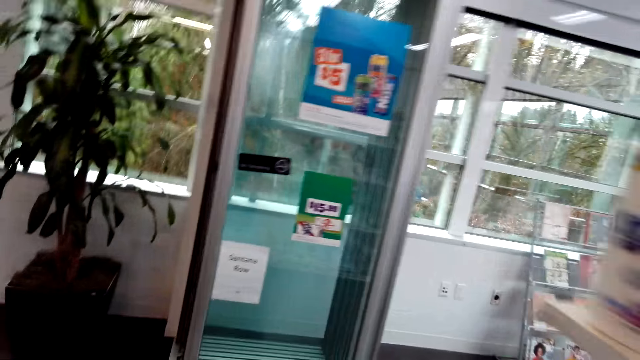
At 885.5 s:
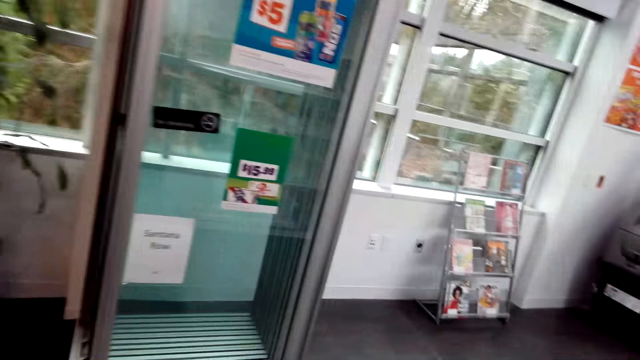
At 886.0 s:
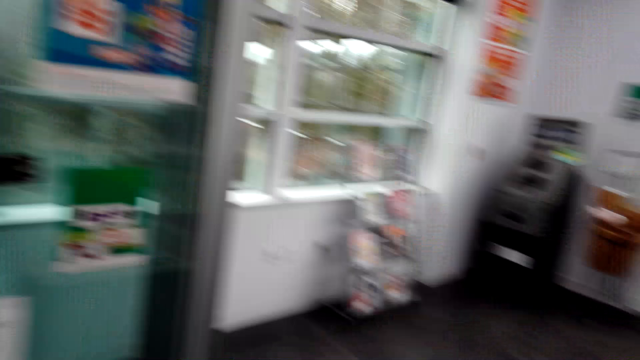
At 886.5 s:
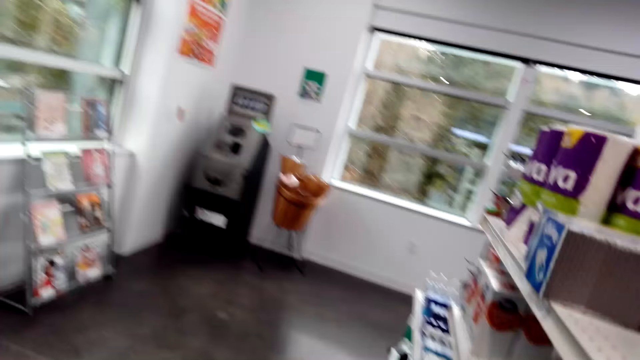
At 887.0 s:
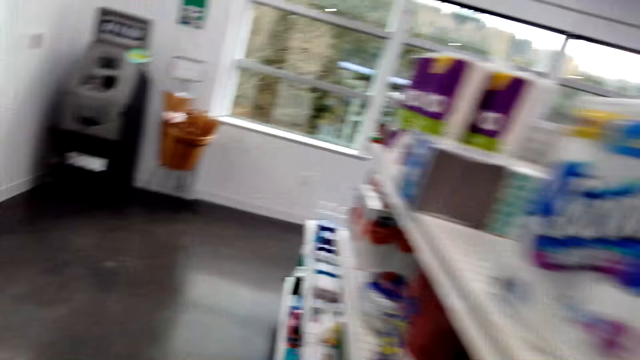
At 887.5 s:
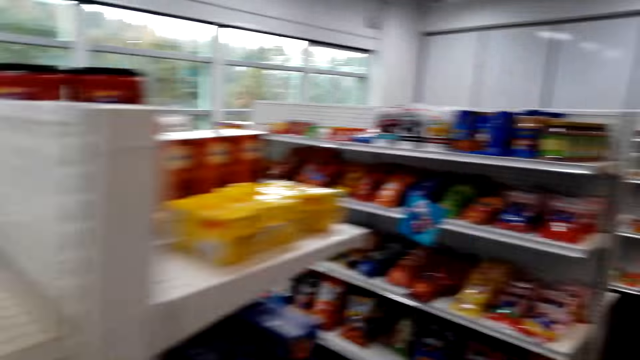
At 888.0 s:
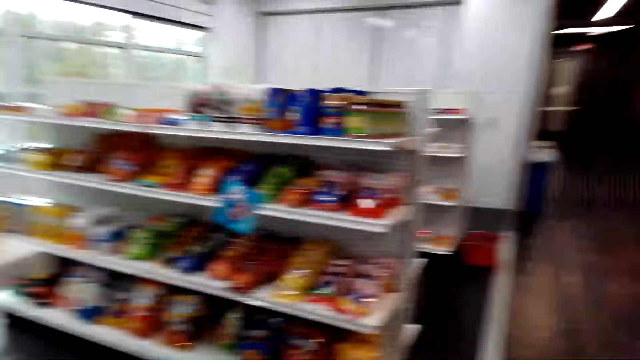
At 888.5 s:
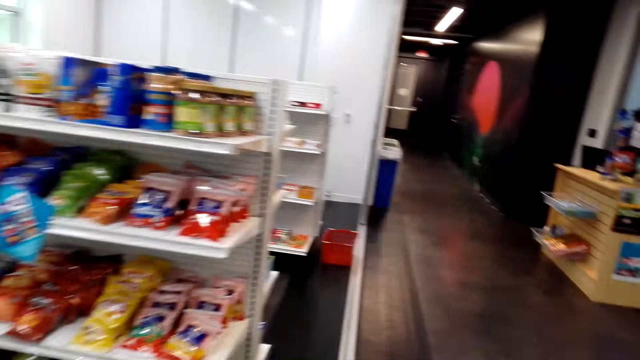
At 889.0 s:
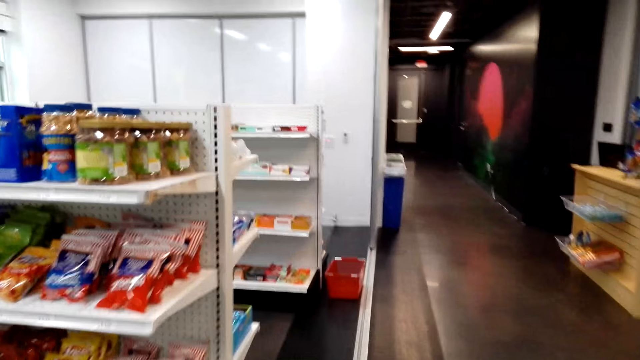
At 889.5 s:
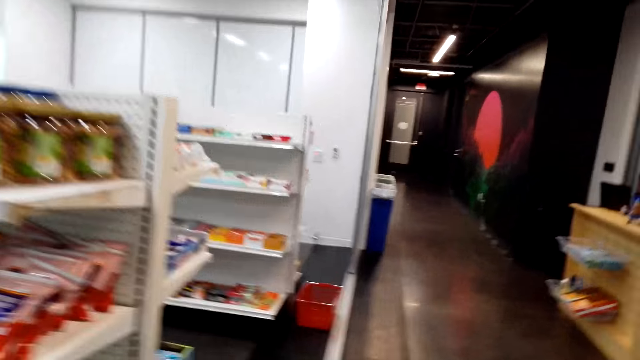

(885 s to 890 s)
The camera wearer walks around the store.

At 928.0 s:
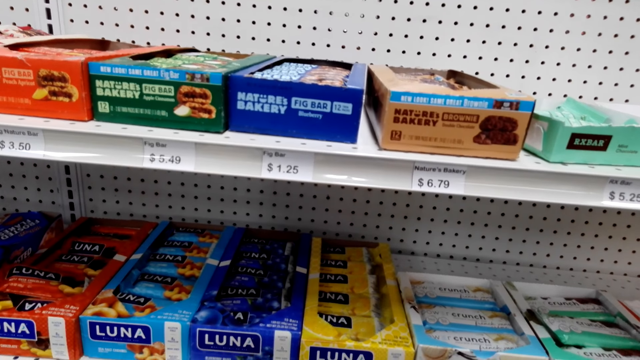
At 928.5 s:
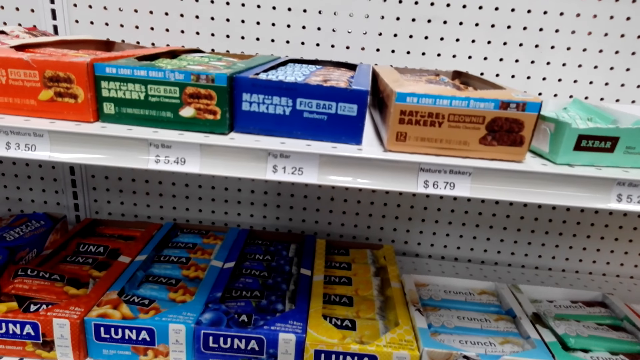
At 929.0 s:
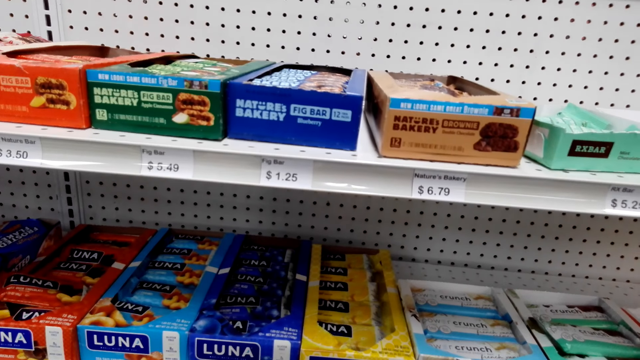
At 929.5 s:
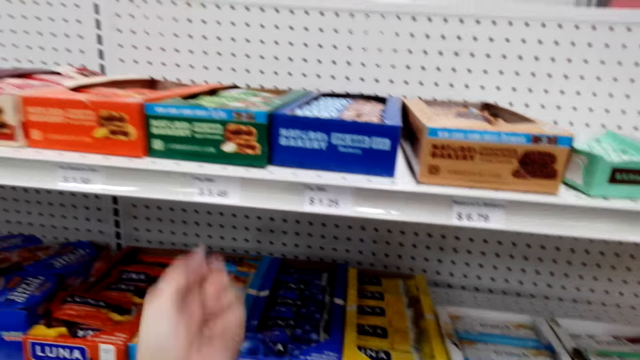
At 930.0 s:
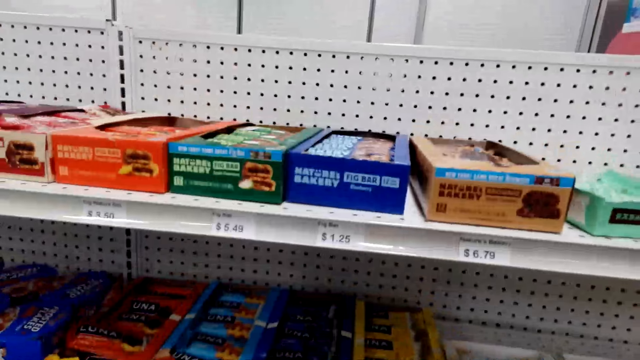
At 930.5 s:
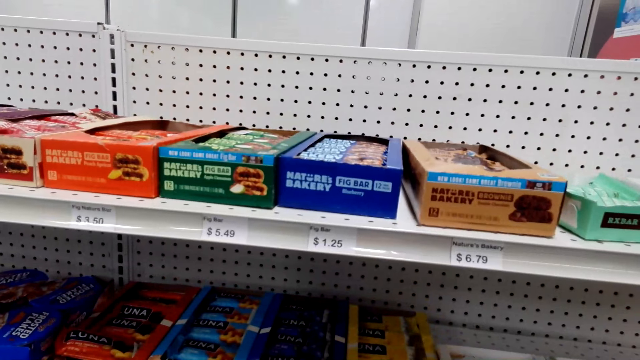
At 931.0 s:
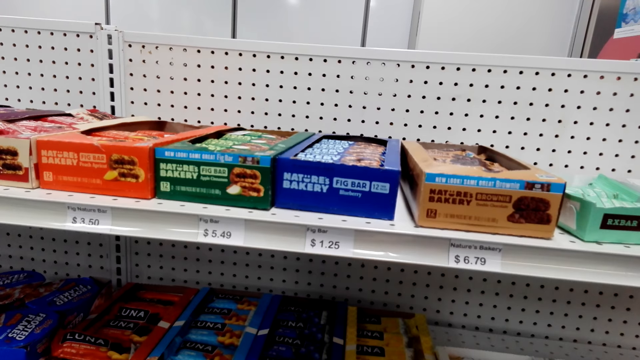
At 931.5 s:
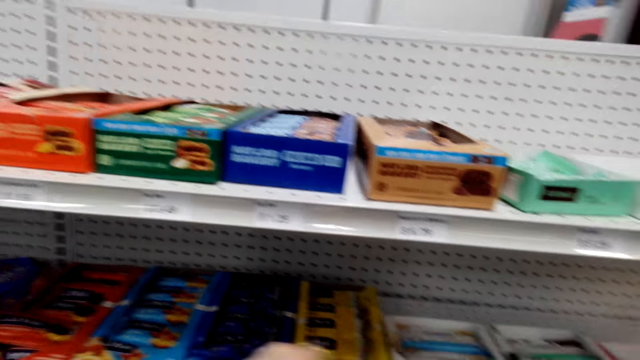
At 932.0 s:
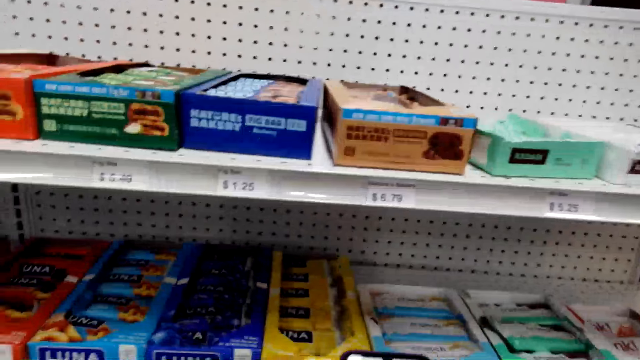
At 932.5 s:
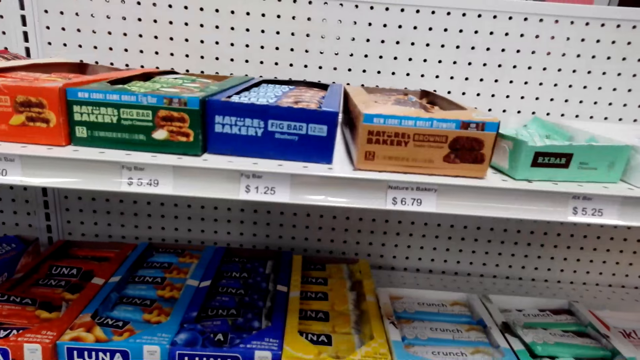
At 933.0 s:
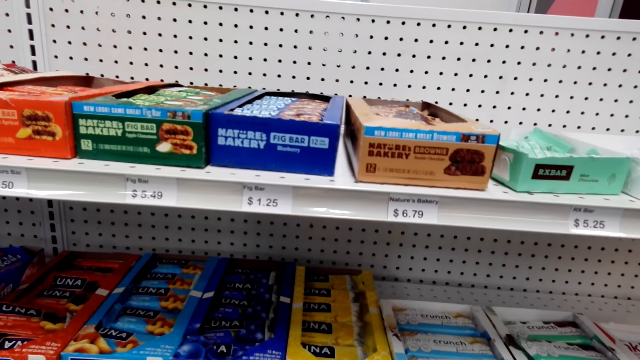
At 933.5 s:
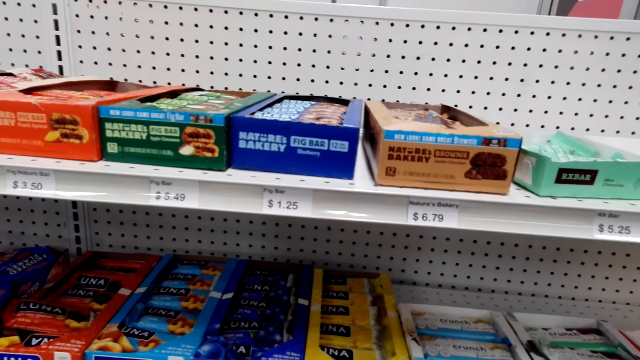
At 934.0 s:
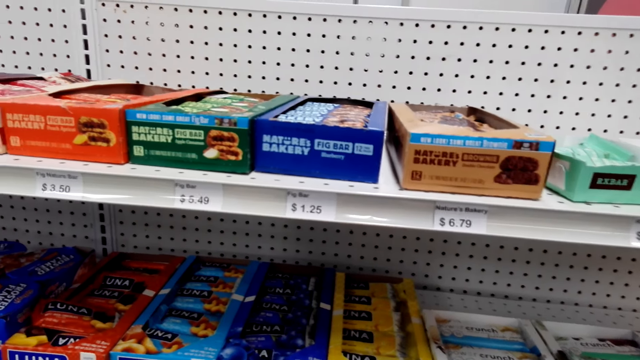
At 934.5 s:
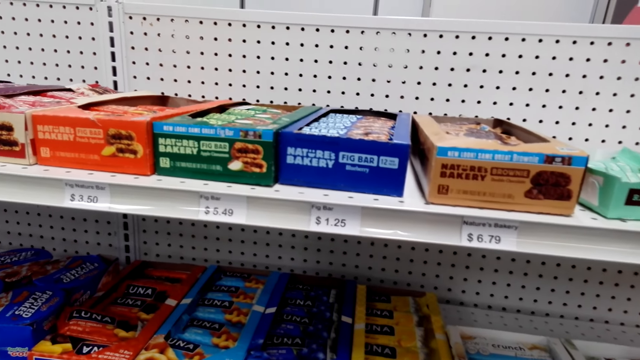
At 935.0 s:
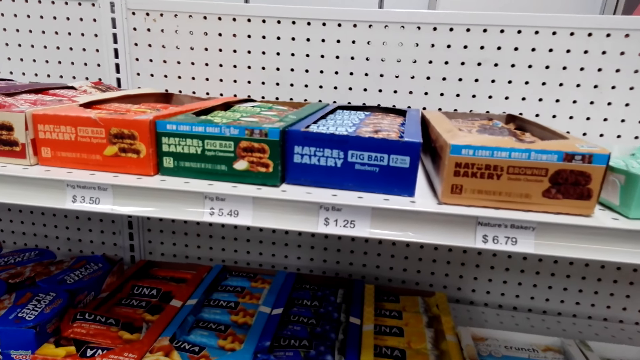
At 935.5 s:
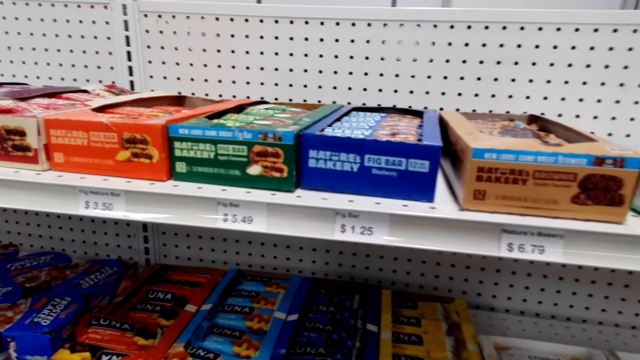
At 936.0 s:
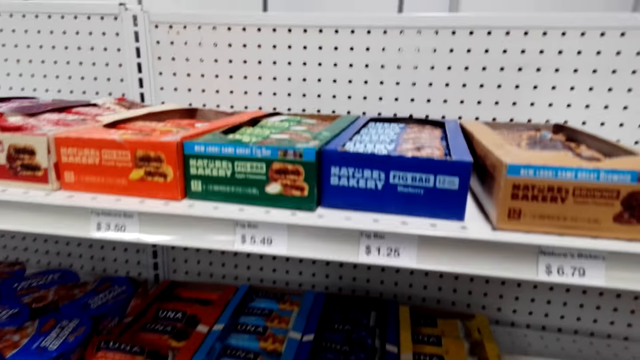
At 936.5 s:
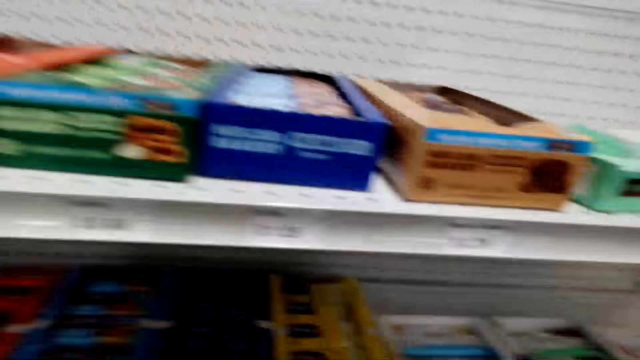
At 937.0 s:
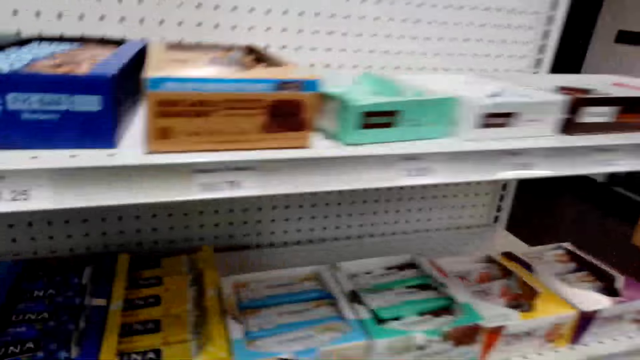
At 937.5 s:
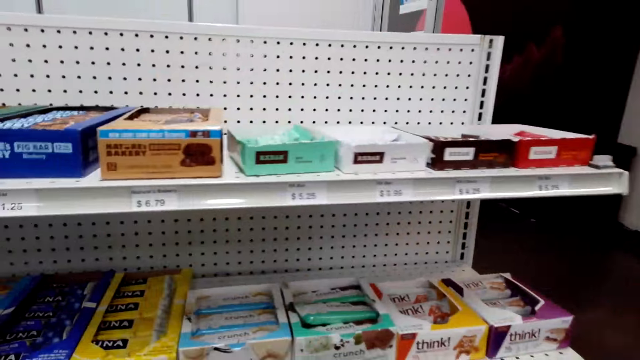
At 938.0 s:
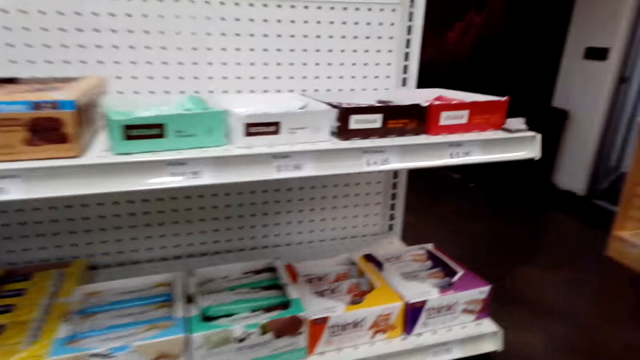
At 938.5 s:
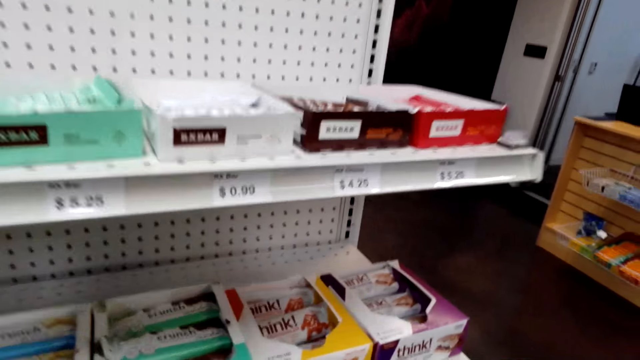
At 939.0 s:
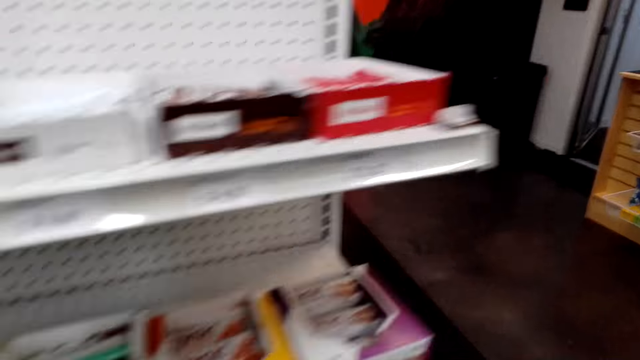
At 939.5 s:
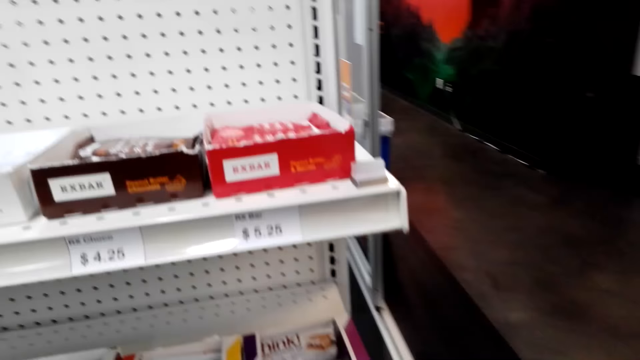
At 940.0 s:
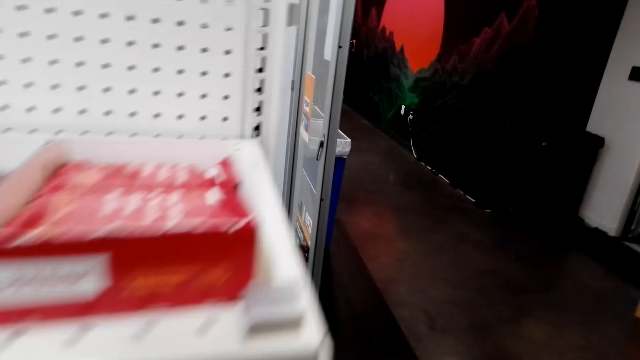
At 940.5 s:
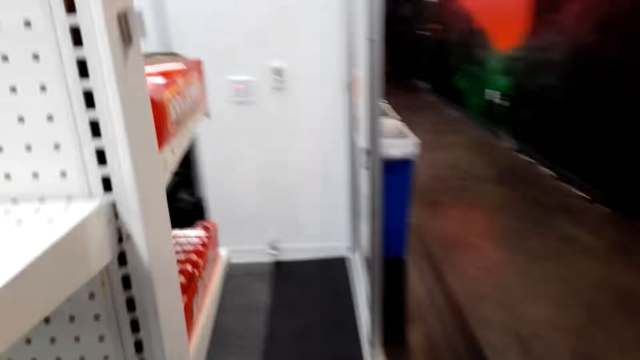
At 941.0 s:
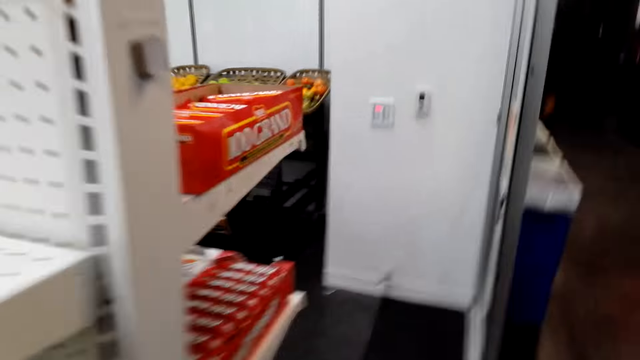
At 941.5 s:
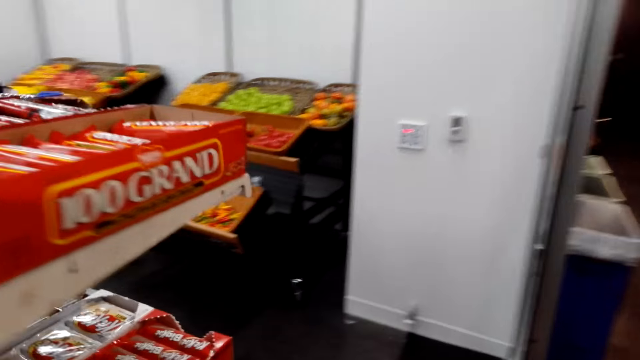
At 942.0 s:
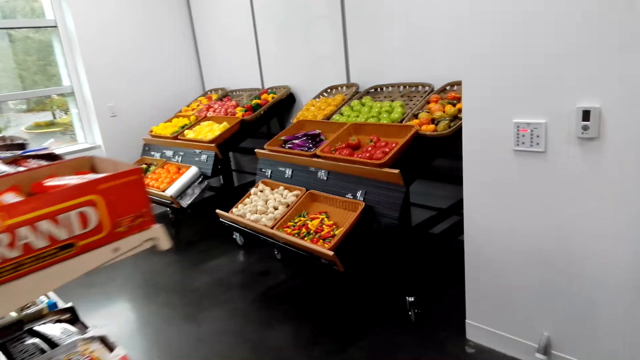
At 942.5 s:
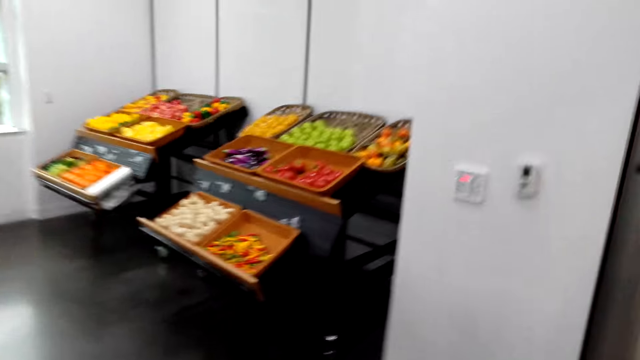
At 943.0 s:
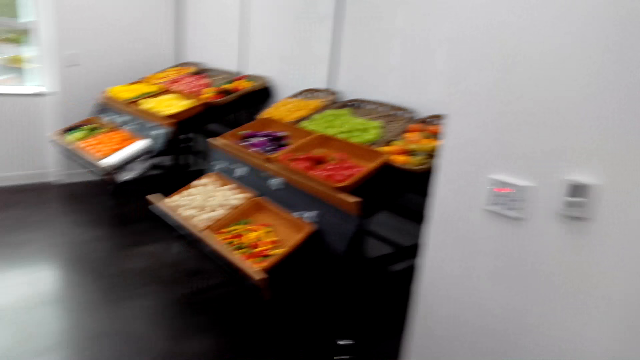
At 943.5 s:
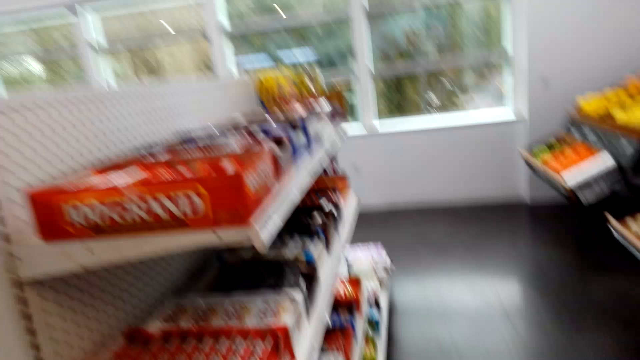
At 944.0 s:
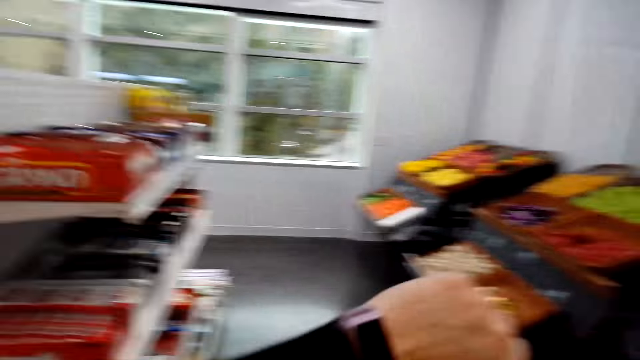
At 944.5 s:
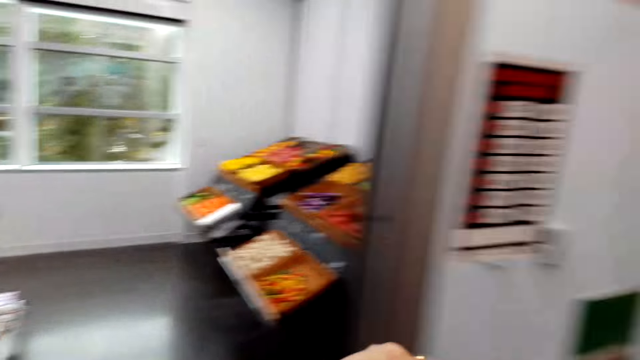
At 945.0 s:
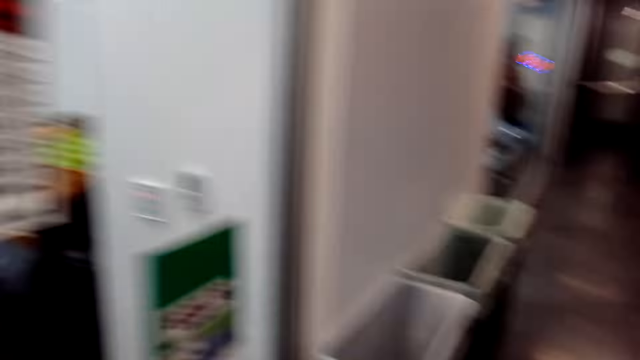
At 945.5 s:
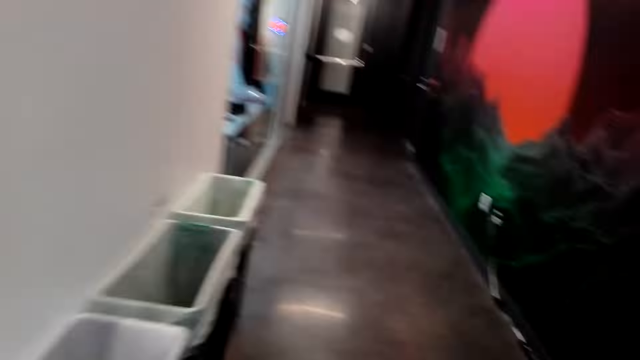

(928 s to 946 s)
The camera wearer lifts their left hand. They stare at the shelf. They walk around the supermarket.
